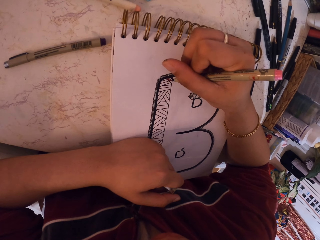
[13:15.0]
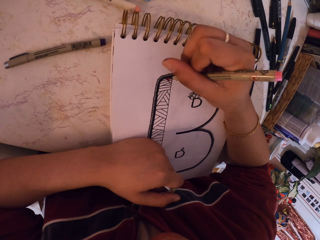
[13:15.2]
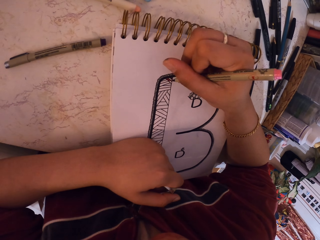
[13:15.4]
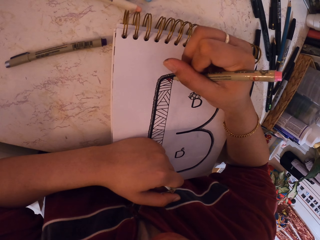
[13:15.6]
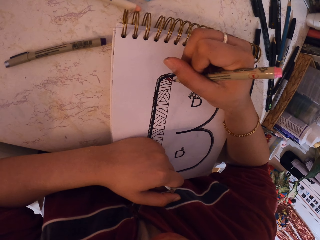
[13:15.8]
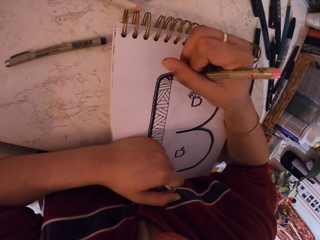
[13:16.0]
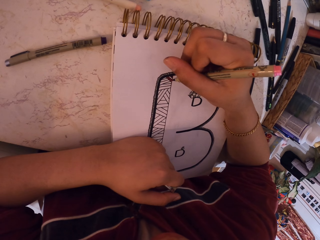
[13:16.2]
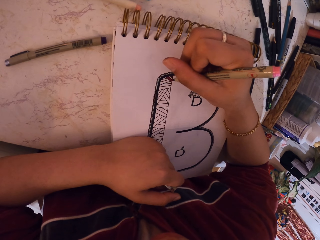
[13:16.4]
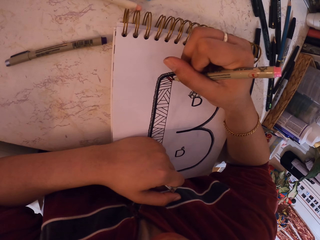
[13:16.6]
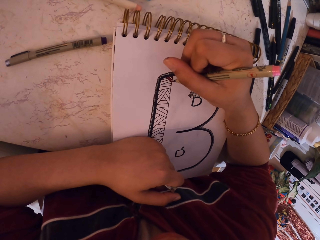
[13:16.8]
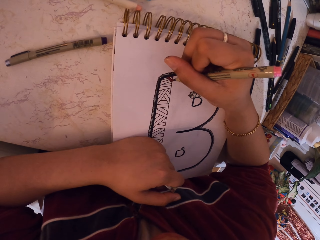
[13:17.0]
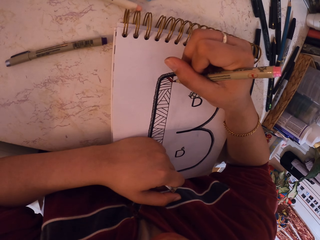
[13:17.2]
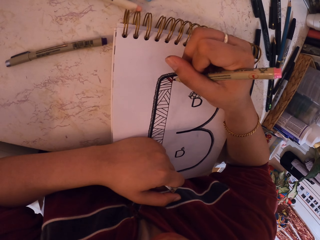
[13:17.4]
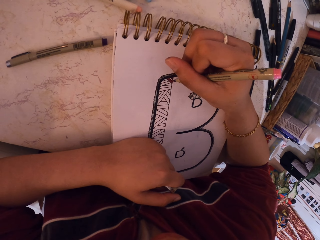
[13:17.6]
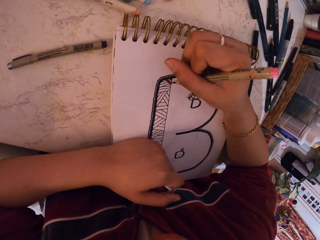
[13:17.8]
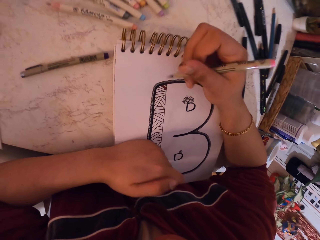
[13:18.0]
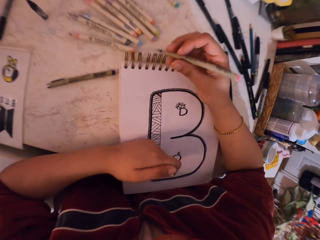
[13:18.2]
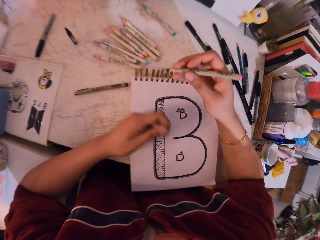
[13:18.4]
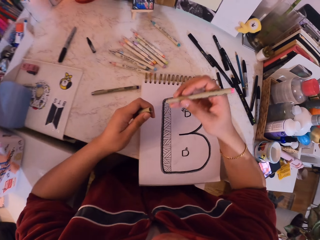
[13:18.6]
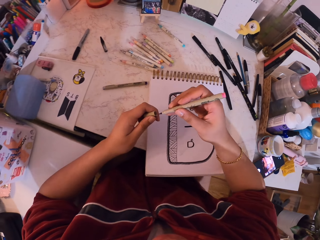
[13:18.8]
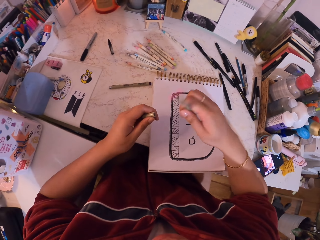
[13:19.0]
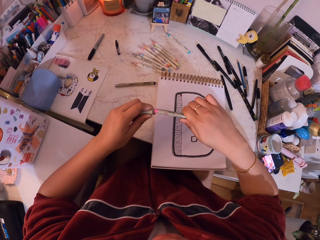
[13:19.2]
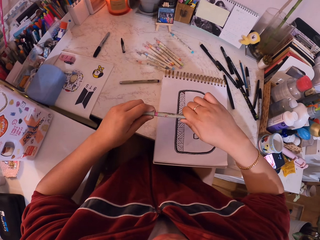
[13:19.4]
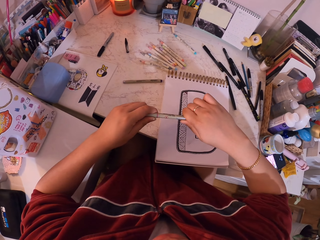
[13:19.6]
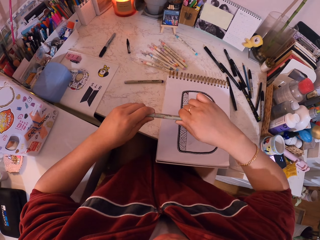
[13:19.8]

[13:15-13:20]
The camera wearer puts the lid on the pen. They remove the pen from the book.

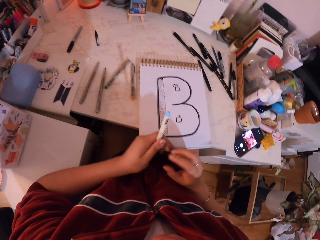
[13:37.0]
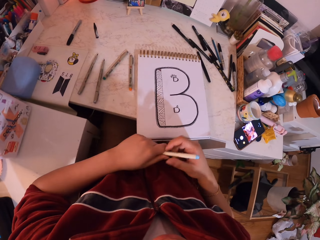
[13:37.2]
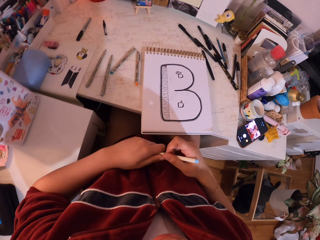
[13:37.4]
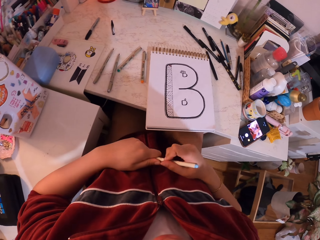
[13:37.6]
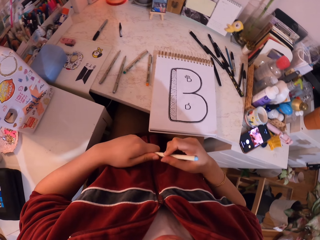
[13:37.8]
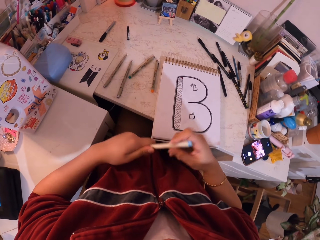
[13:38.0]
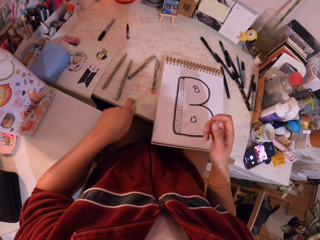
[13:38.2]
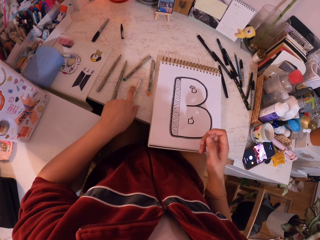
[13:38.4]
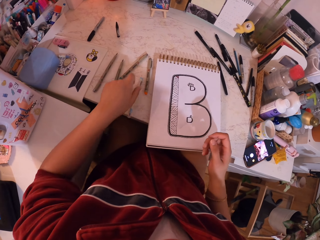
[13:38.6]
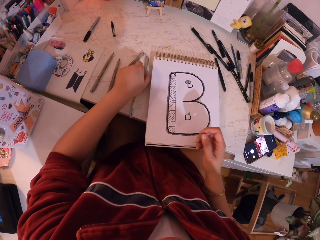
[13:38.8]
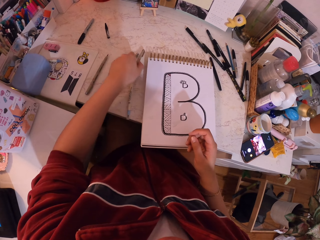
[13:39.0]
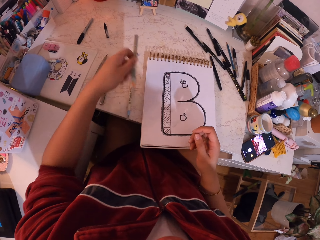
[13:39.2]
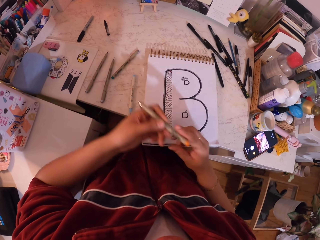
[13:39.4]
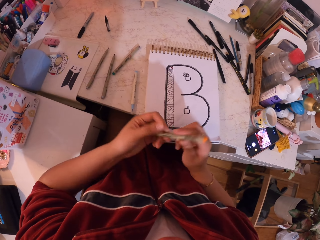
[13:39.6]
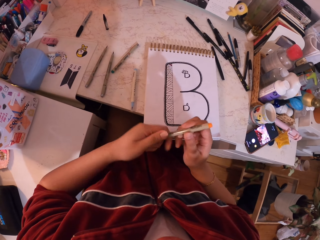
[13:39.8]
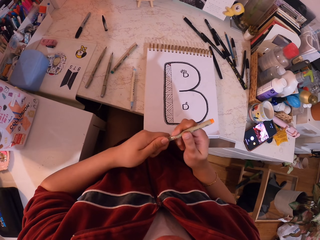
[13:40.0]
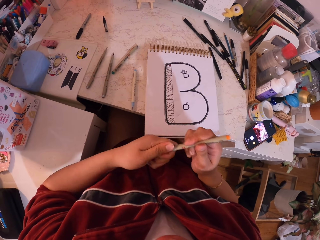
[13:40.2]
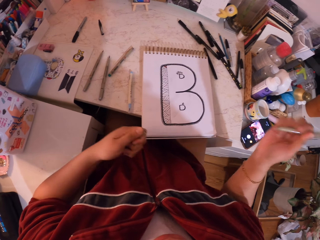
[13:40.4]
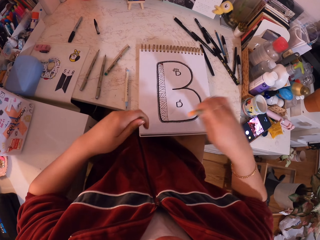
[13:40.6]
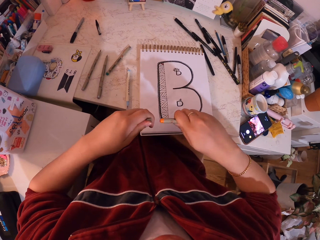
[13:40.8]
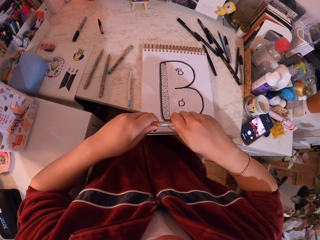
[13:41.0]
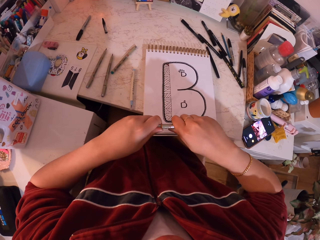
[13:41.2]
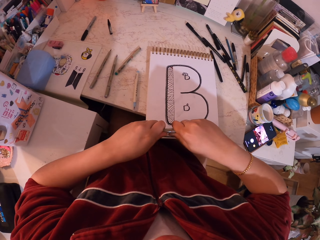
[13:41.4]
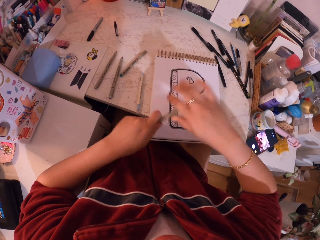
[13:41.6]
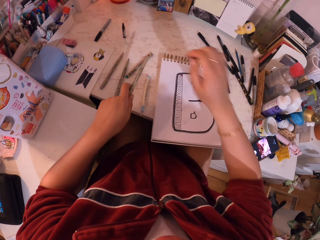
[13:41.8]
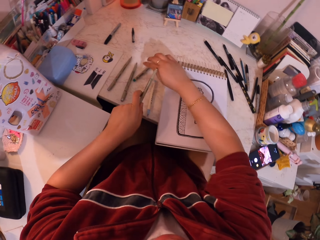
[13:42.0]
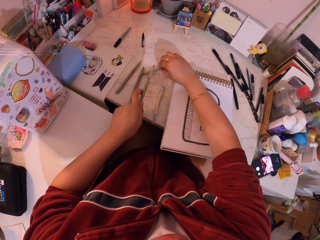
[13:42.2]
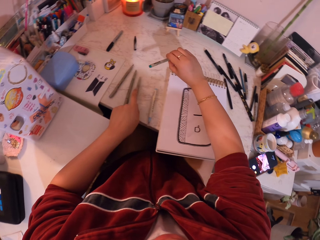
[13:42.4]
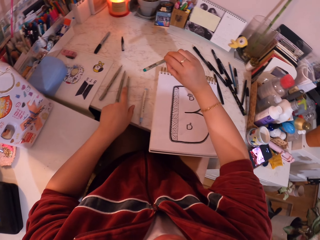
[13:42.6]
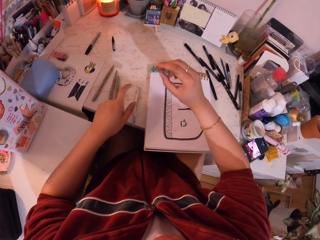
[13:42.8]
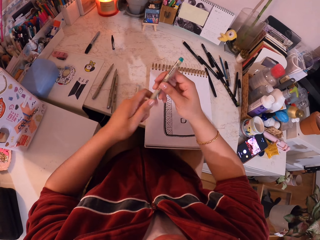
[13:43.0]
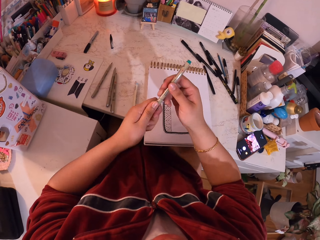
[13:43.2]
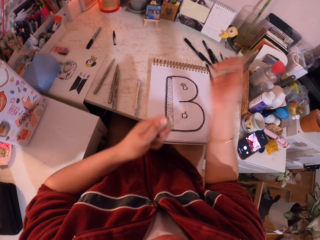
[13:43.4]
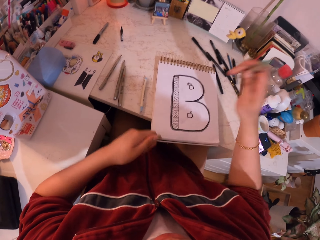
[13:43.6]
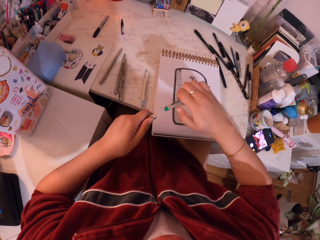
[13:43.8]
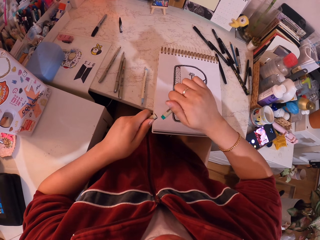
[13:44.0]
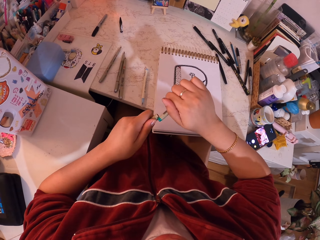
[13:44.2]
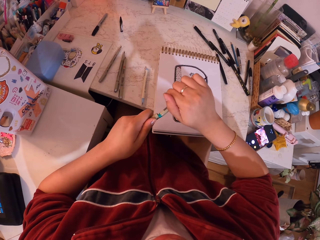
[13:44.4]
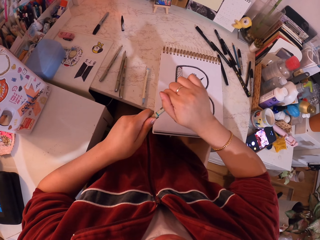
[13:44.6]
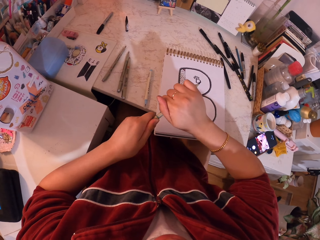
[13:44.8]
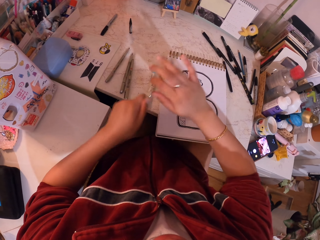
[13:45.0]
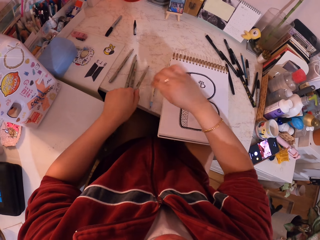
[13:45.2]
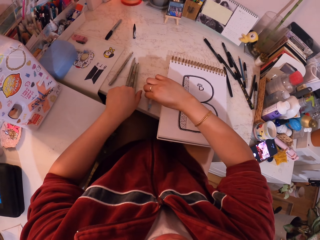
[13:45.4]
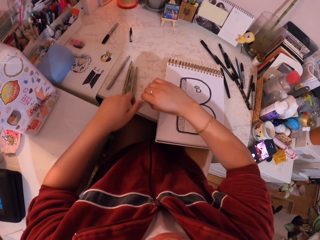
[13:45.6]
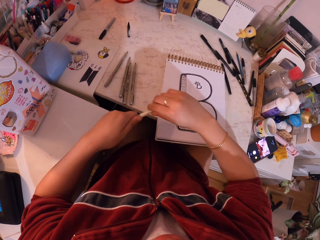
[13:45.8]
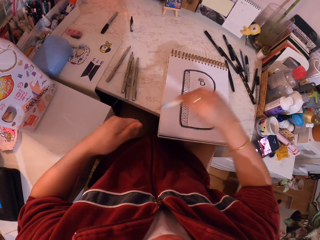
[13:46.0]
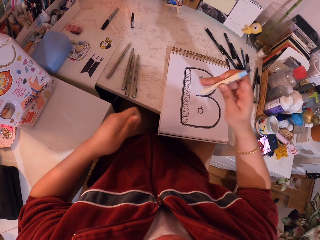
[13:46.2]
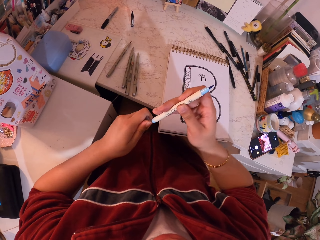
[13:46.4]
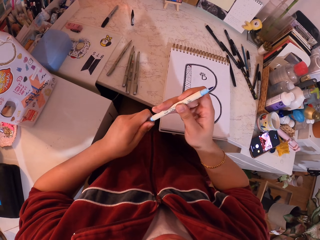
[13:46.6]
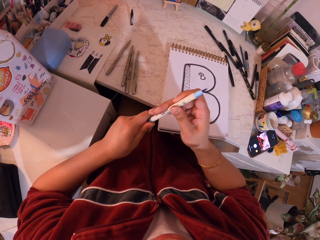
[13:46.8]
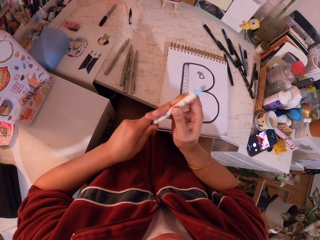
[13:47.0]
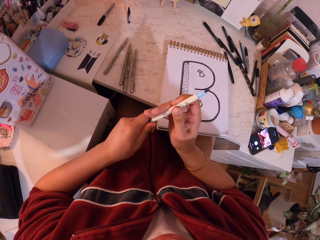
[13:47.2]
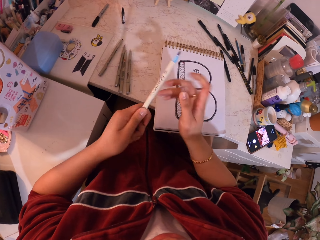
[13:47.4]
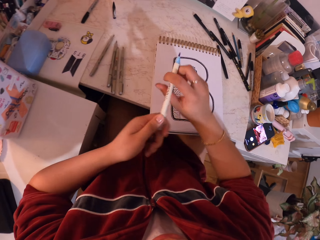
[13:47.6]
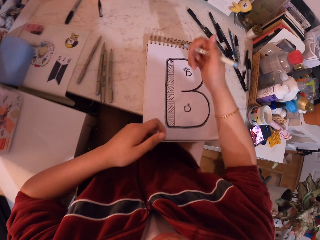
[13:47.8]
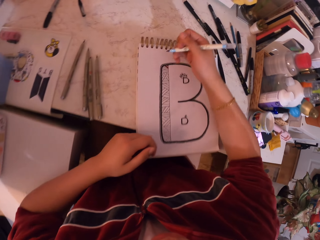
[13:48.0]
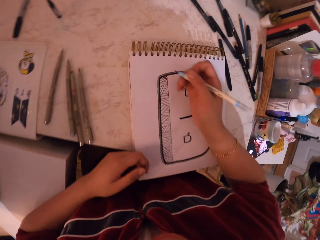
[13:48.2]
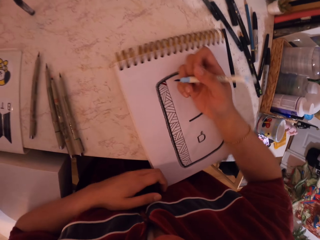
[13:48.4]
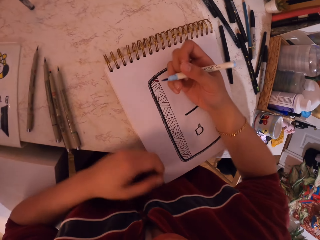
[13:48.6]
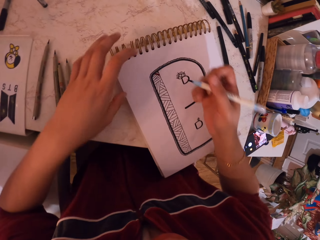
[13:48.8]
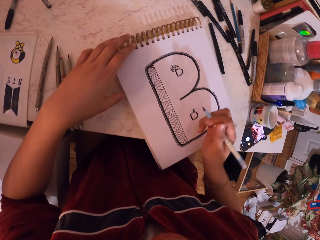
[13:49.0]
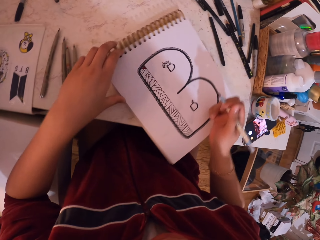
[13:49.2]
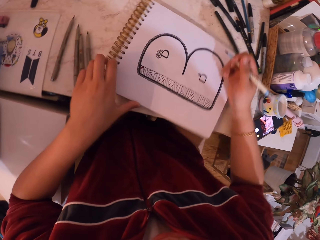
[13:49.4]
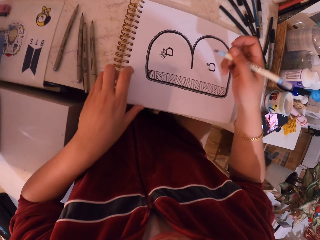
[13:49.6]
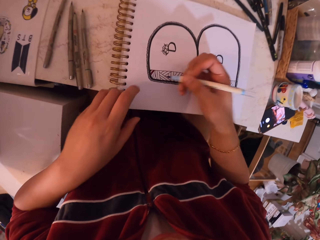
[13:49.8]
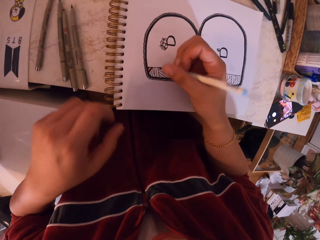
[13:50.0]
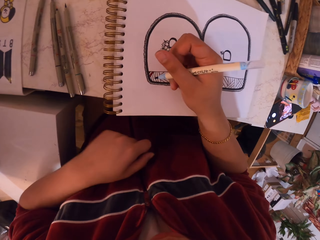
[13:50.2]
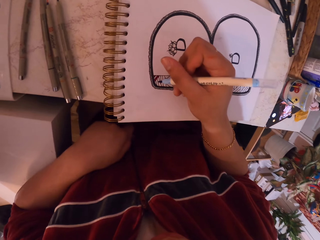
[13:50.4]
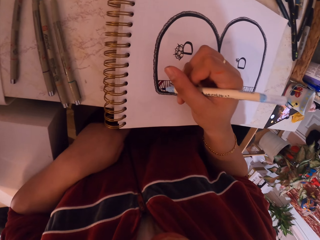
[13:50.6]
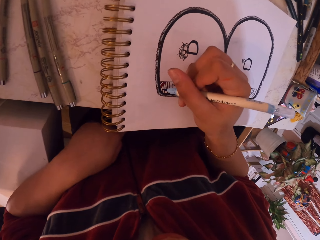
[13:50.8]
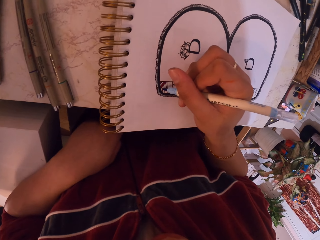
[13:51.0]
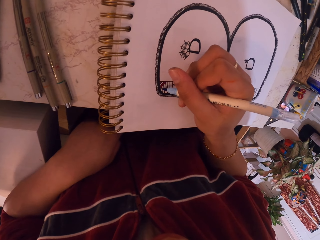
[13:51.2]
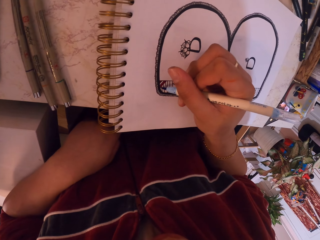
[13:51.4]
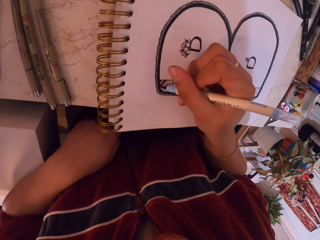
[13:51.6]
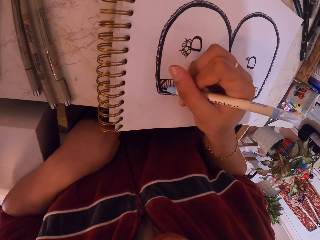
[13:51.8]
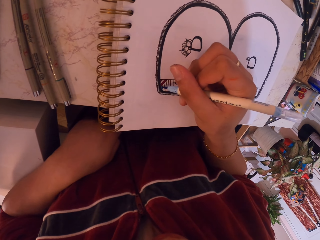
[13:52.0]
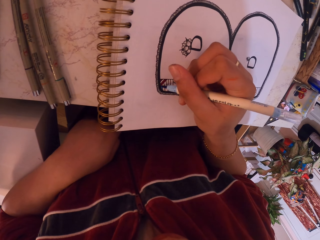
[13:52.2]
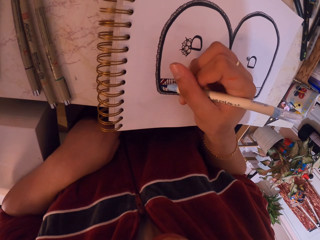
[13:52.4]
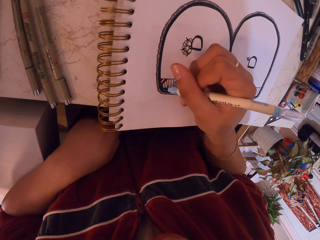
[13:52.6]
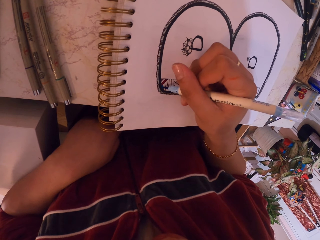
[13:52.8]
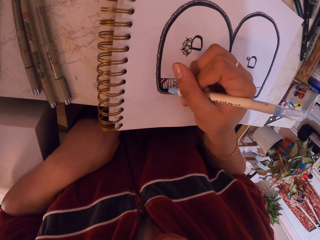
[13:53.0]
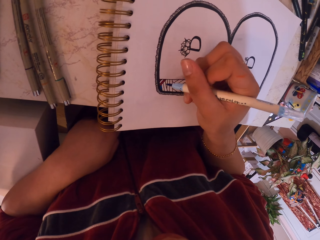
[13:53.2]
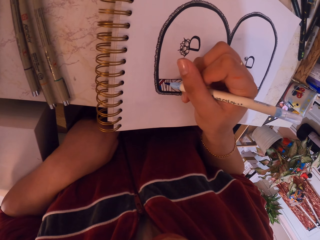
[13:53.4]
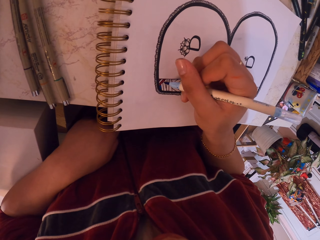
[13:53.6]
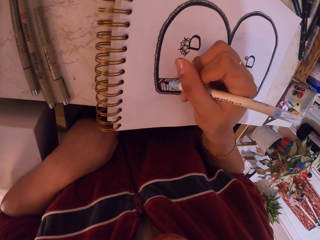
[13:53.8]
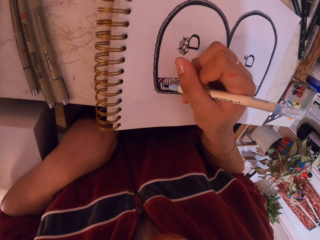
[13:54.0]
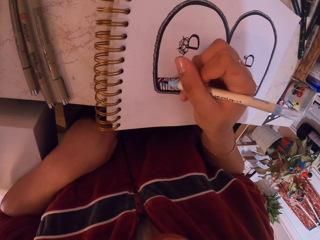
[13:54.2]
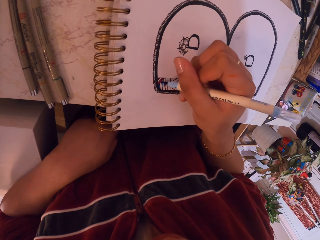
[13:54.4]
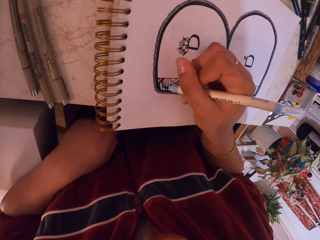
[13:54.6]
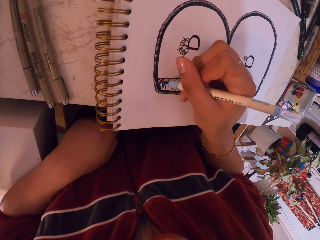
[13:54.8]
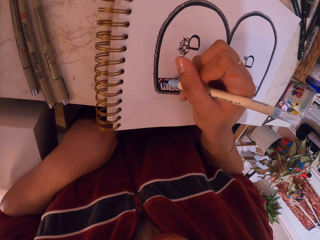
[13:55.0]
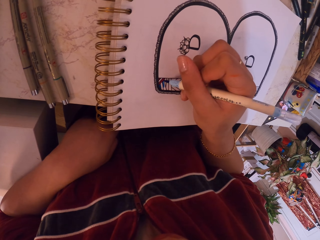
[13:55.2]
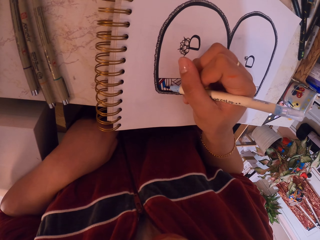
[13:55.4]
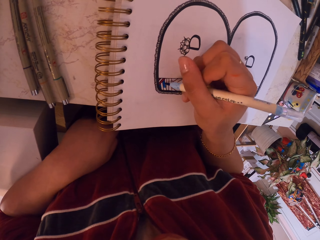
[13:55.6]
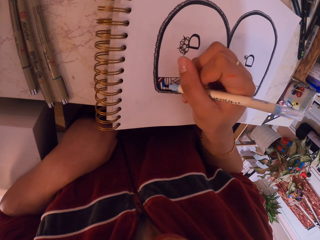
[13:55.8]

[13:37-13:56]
The camera wearer holds the pen. They put the pen on the table. They pick up the pen from the table. They remove the cap from the pen. They put the cap on the pen. They put the pen on the table. They pick the pen on the table. They remove the cap from the pen. They put the cap on the pen. They drop the paint pen on the table. They pick the paint pen from the table. They remove the cap from the paint pen. They put the cap on the paint pen. They move their hand towards the drawing book and move the drawing book. They paint the drawing on the drawing book with the pen.
